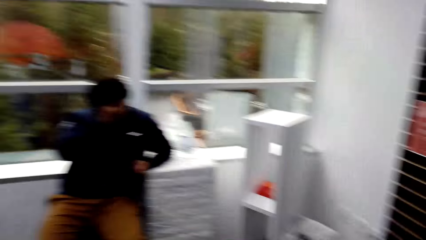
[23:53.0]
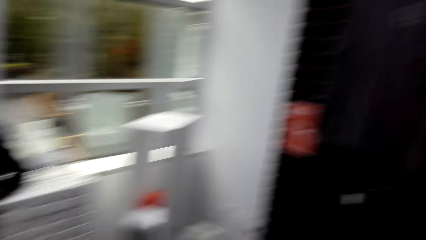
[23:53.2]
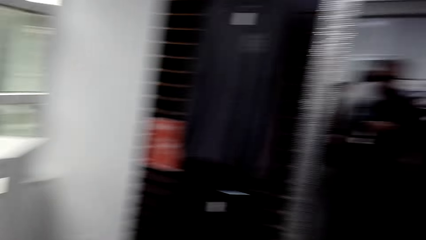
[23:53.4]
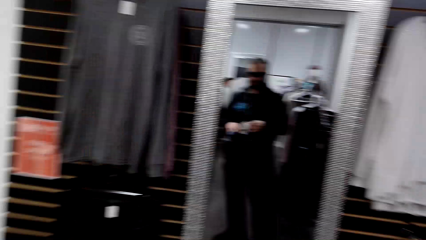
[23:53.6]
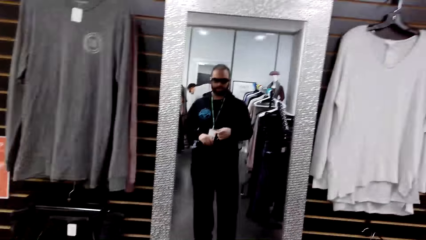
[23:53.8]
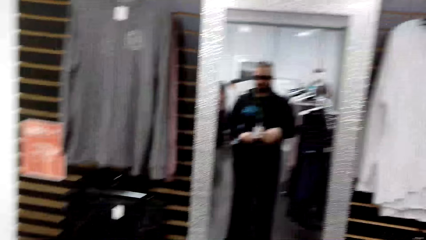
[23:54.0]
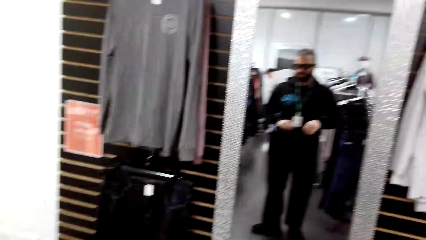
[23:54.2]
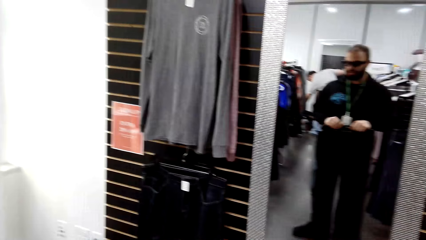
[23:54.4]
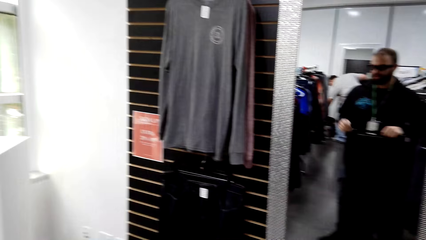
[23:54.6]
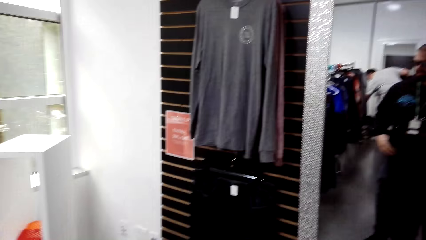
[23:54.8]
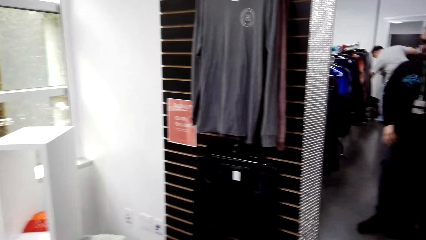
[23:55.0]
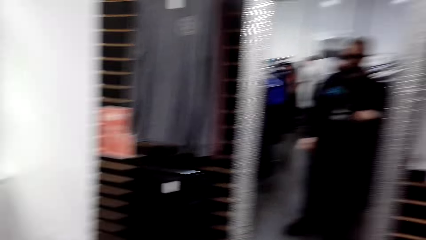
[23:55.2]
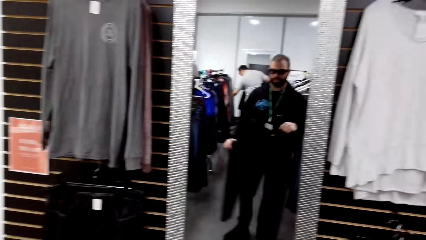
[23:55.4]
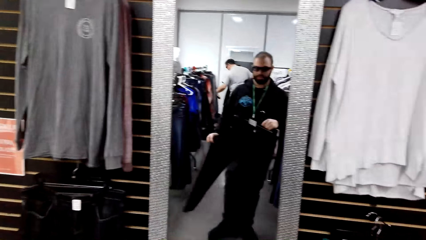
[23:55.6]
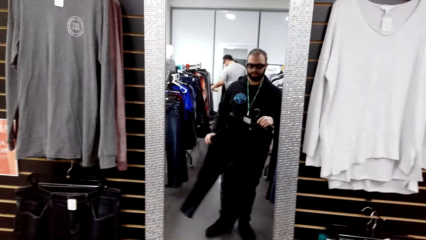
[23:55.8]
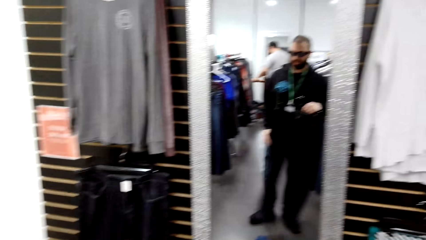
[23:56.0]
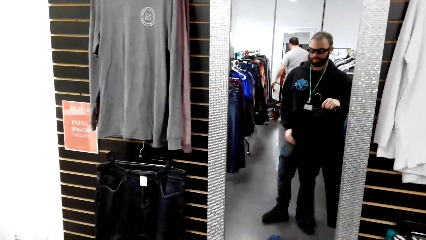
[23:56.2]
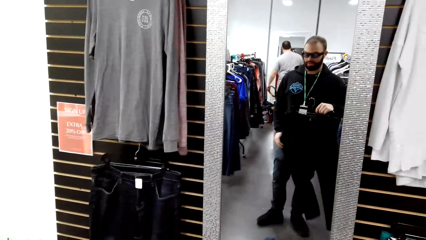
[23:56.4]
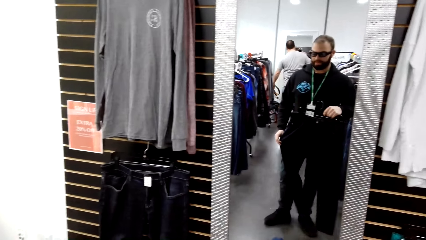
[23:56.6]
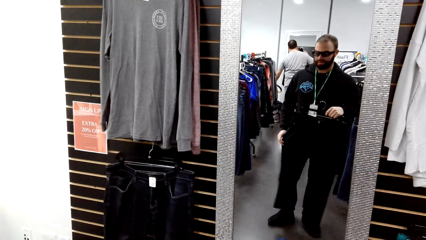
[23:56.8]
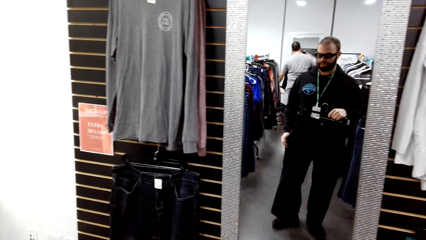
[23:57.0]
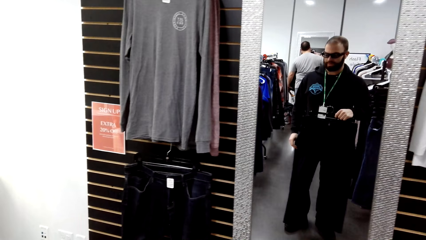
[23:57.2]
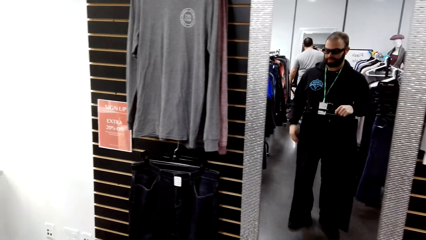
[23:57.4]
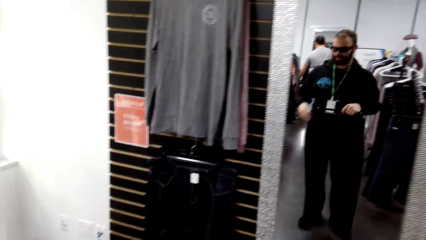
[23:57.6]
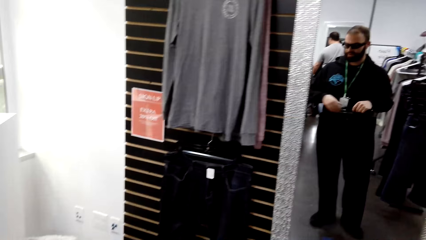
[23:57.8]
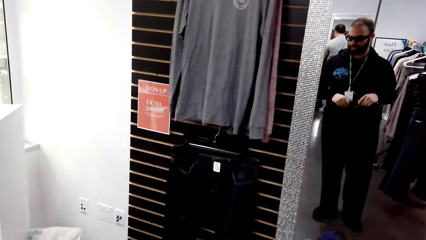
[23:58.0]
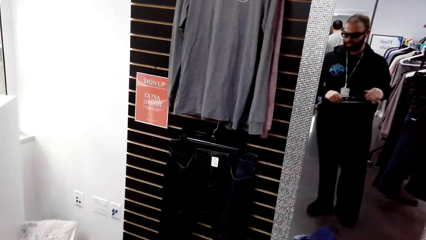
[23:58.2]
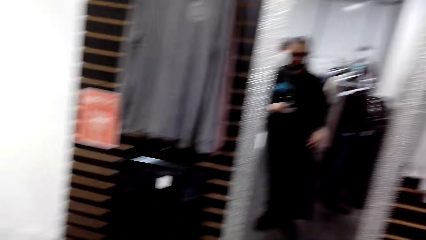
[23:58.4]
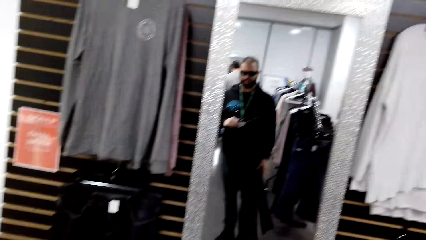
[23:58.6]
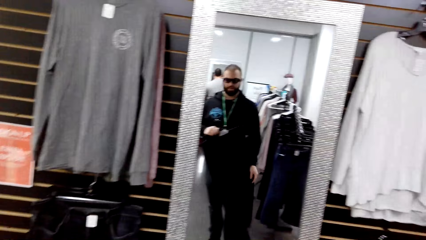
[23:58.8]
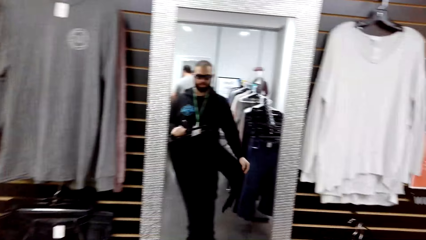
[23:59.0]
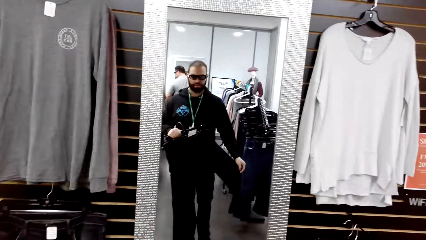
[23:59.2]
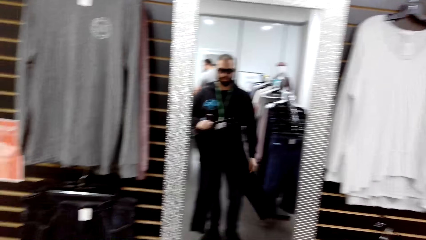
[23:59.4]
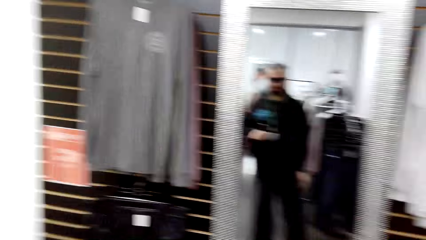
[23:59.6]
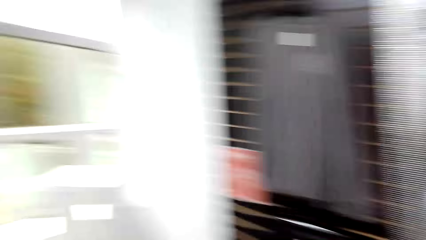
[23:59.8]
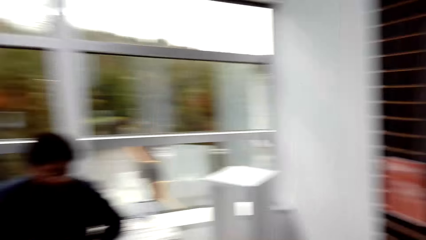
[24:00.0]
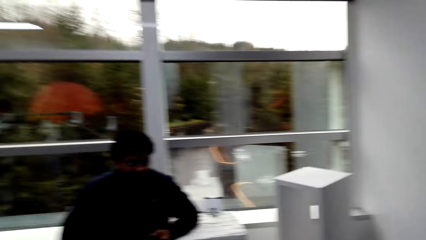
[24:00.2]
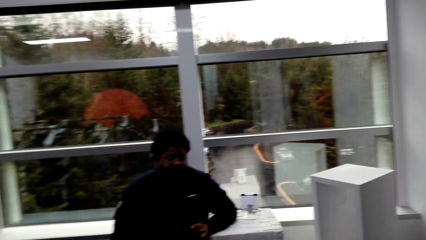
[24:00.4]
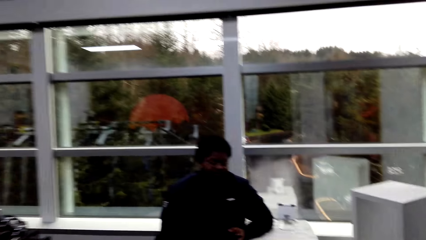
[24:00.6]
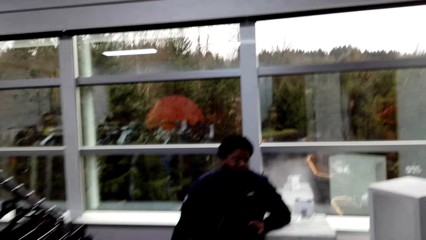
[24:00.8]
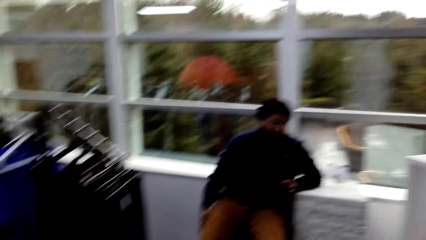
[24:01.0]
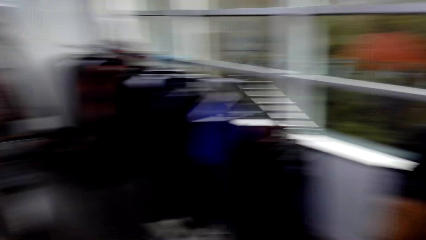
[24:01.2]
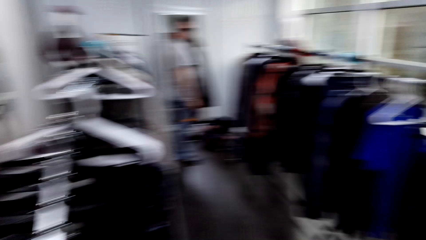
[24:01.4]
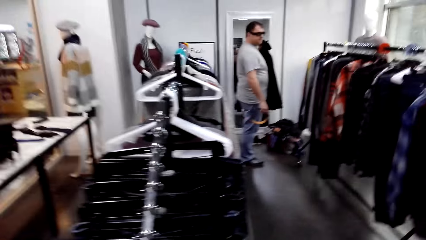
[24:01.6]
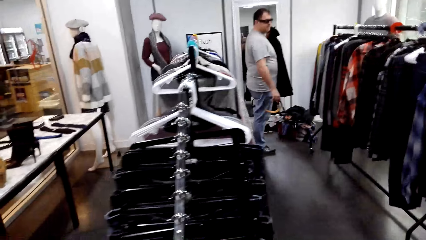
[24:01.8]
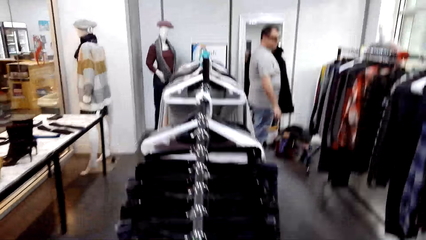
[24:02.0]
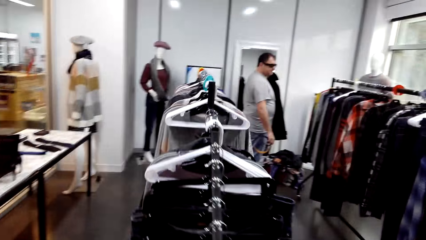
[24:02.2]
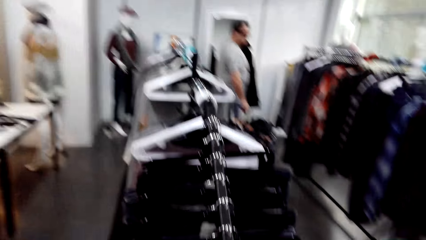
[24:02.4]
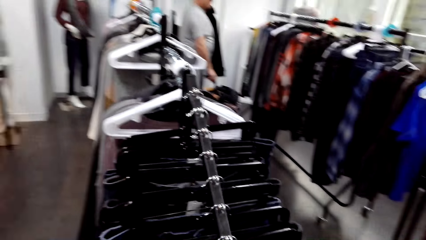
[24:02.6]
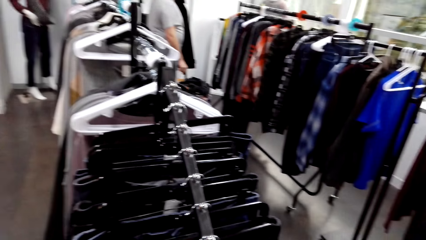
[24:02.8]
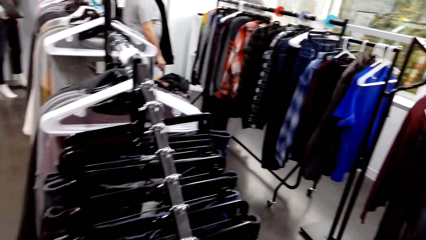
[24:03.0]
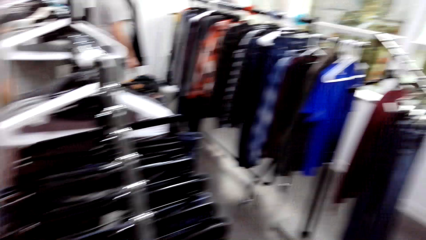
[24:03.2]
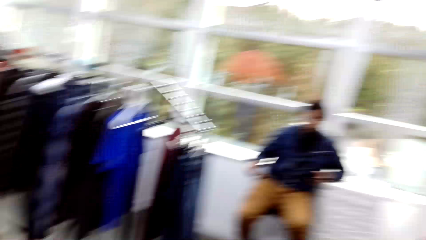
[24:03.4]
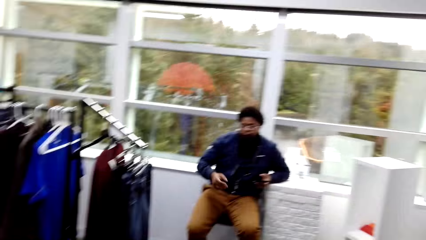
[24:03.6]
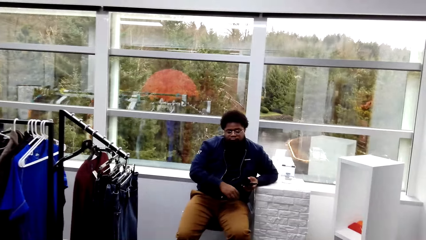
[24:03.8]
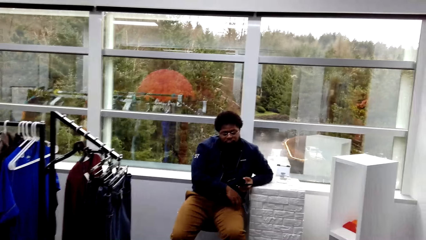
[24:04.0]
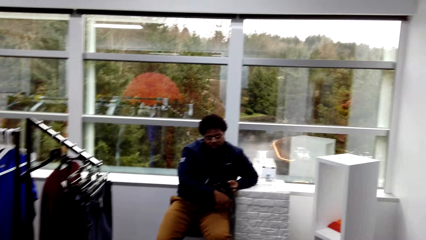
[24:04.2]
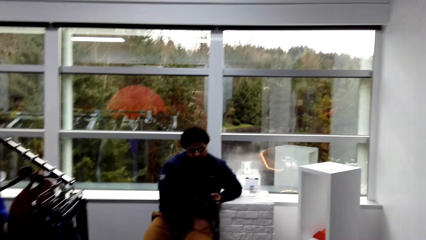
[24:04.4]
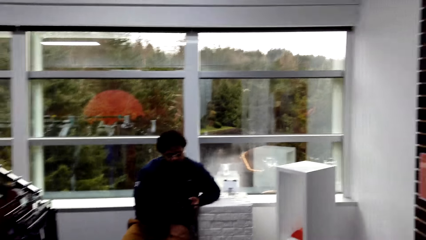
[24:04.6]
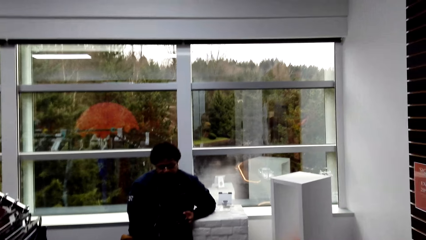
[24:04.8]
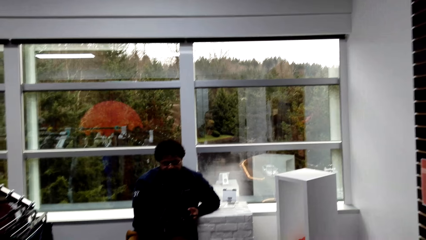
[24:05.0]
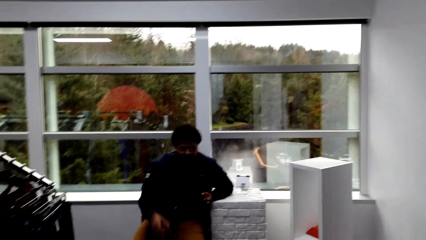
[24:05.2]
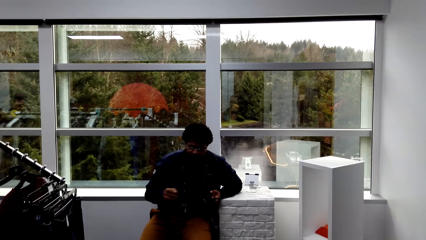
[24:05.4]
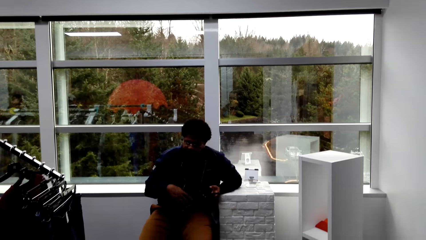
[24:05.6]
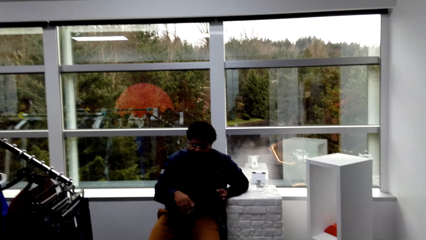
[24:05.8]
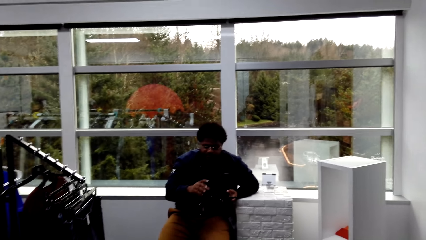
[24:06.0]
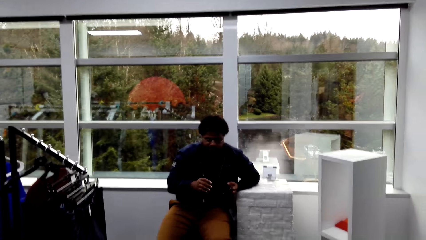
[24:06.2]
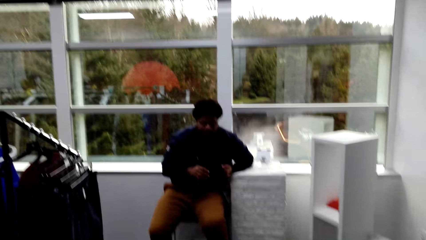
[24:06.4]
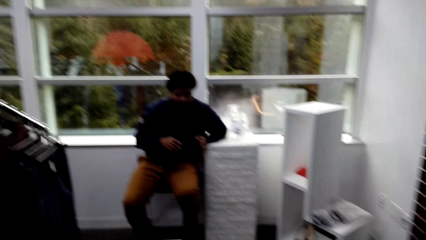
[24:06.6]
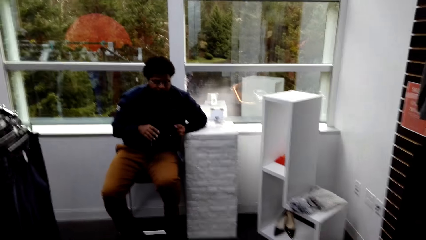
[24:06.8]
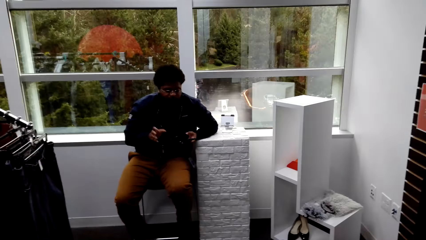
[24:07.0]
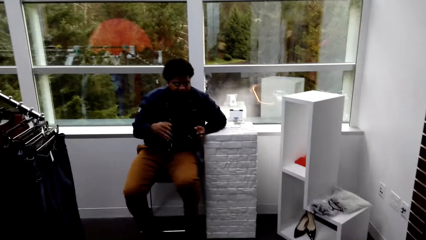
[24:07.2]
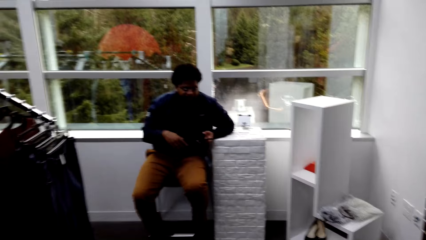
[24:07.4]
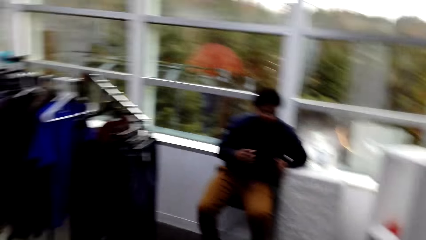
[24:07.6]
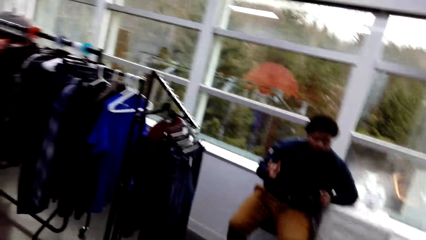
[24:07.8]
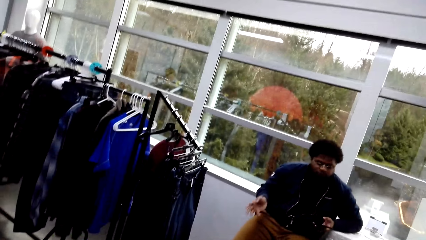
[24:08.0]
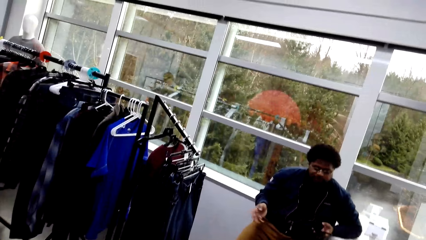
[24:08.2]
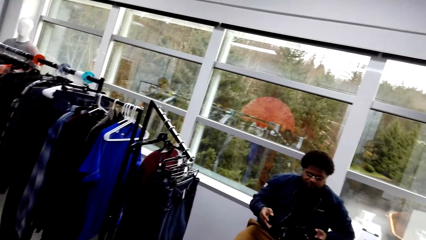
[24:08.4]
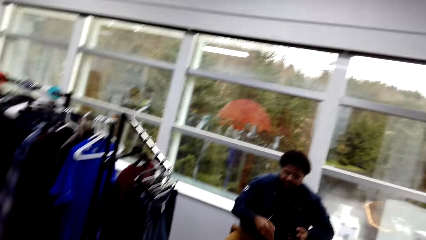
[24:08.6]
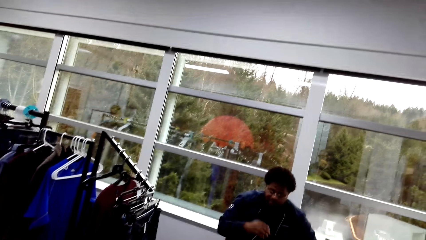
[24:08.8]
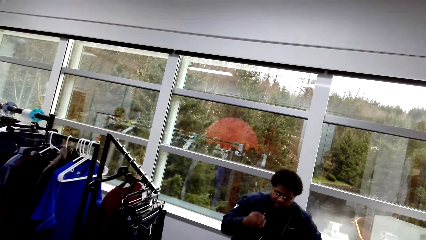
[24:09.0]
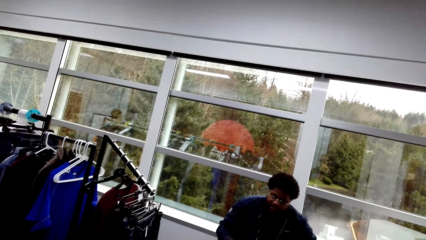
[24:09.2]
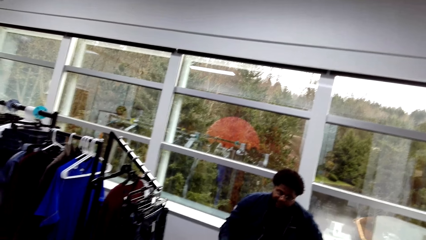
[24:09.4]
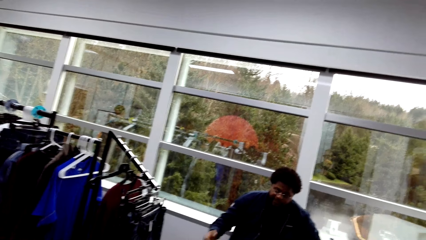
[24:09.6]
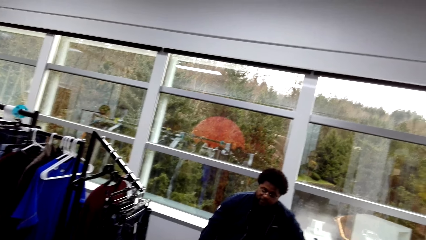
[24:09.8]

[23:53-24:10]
The camera wearer stretches a trouser in front of a mirror. They fit the trouser. A man converses with the camera wearer. The camera wearer looks around. Another man holds a trouser in front of the mirror on the other end of the room. The camera wearer hangs the trouser from a rack. The first man converses to the camera wearer.
